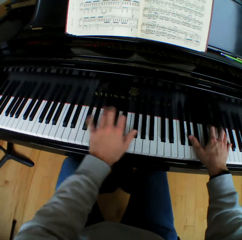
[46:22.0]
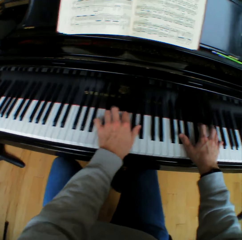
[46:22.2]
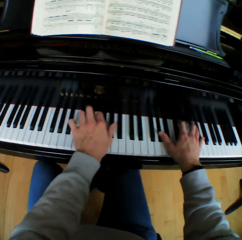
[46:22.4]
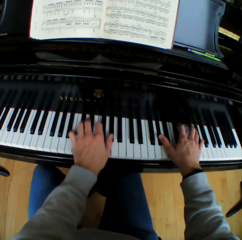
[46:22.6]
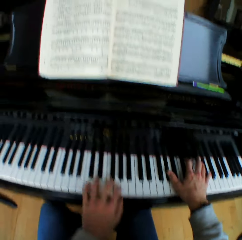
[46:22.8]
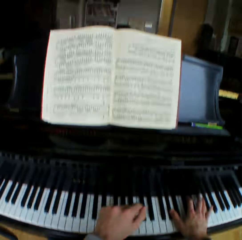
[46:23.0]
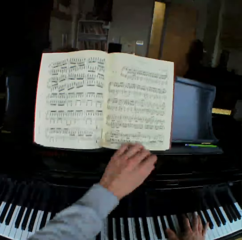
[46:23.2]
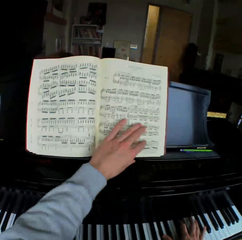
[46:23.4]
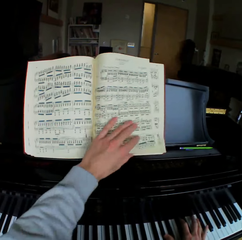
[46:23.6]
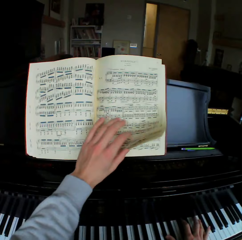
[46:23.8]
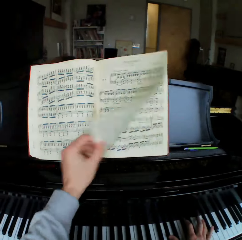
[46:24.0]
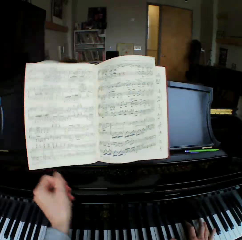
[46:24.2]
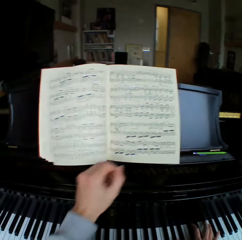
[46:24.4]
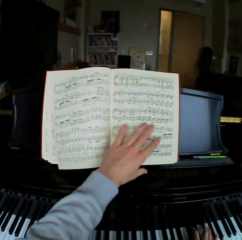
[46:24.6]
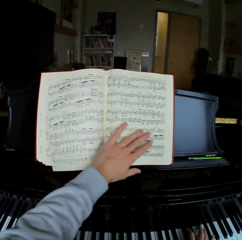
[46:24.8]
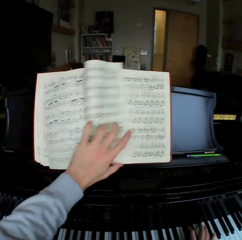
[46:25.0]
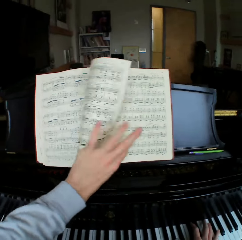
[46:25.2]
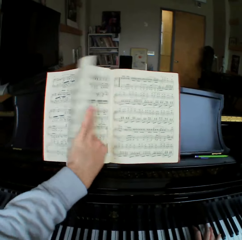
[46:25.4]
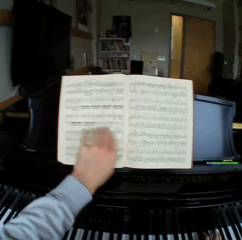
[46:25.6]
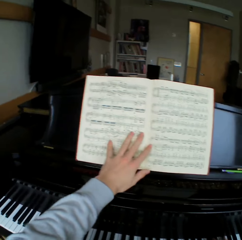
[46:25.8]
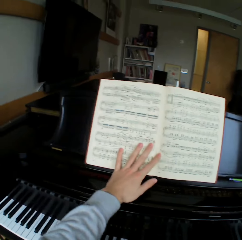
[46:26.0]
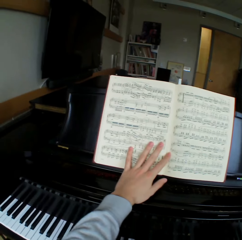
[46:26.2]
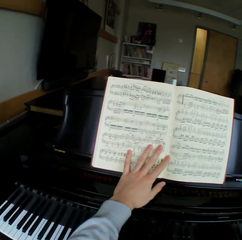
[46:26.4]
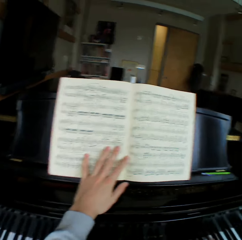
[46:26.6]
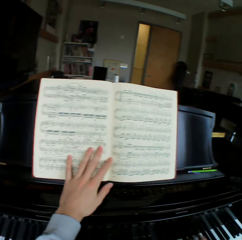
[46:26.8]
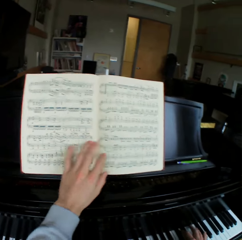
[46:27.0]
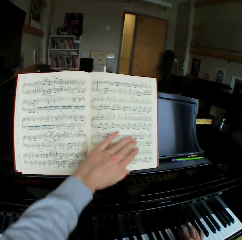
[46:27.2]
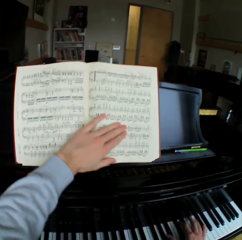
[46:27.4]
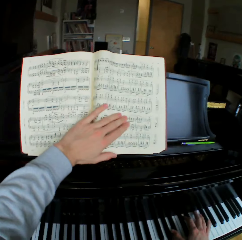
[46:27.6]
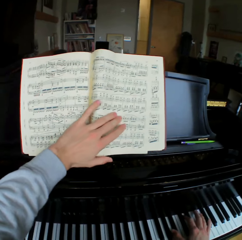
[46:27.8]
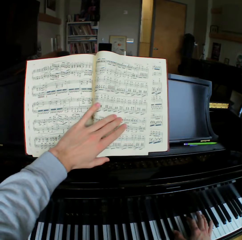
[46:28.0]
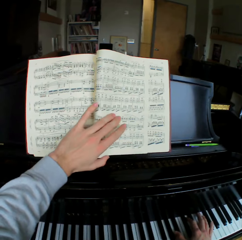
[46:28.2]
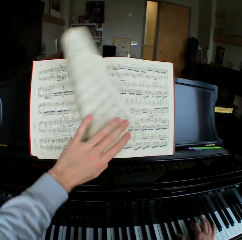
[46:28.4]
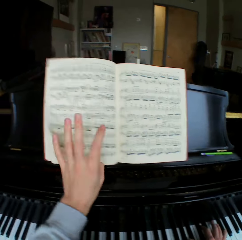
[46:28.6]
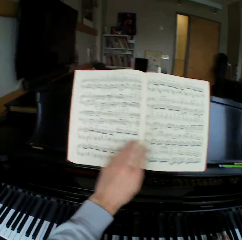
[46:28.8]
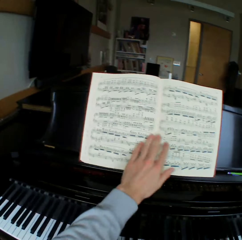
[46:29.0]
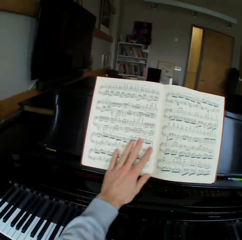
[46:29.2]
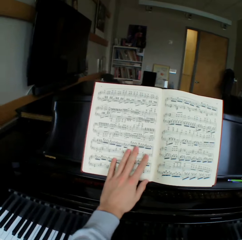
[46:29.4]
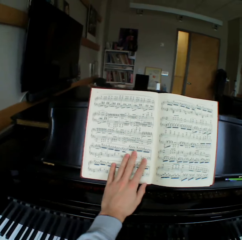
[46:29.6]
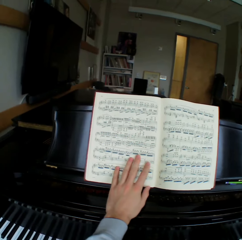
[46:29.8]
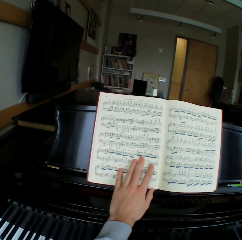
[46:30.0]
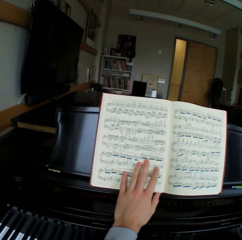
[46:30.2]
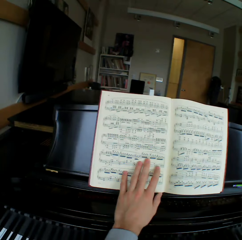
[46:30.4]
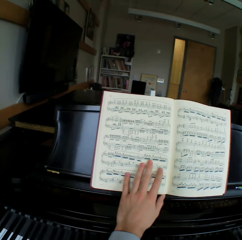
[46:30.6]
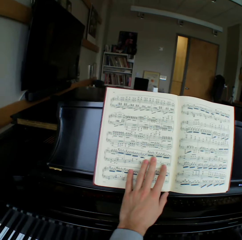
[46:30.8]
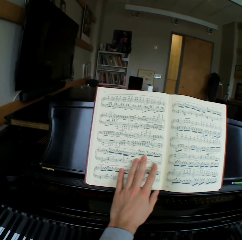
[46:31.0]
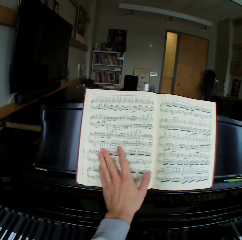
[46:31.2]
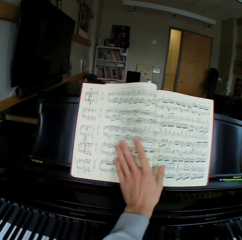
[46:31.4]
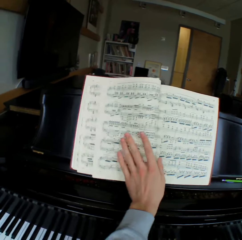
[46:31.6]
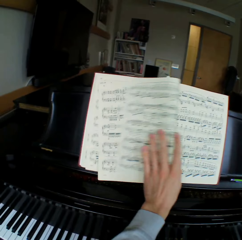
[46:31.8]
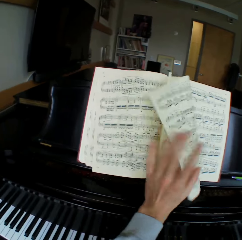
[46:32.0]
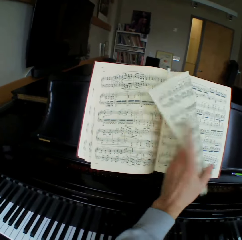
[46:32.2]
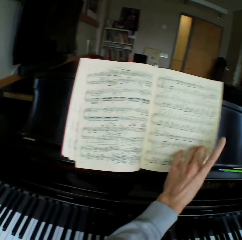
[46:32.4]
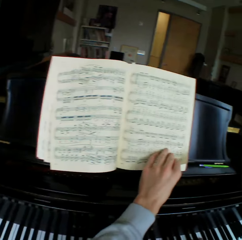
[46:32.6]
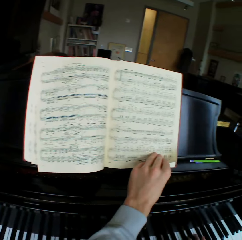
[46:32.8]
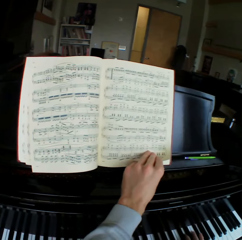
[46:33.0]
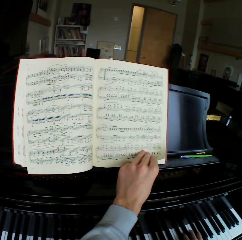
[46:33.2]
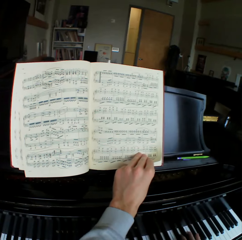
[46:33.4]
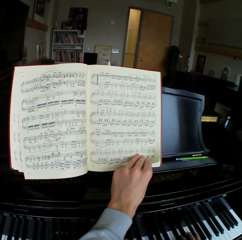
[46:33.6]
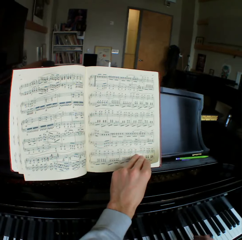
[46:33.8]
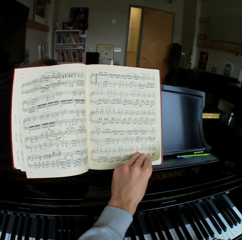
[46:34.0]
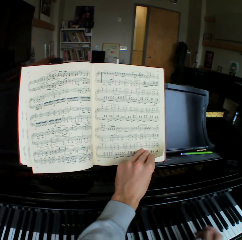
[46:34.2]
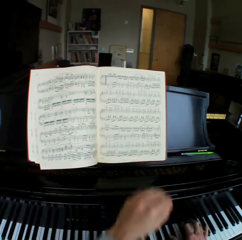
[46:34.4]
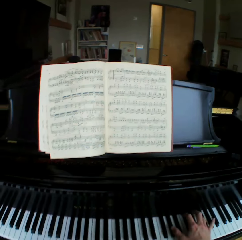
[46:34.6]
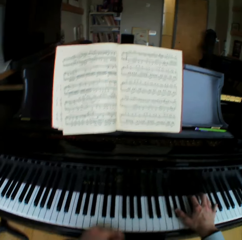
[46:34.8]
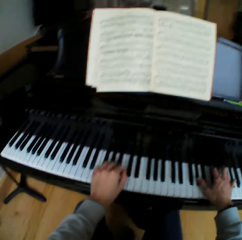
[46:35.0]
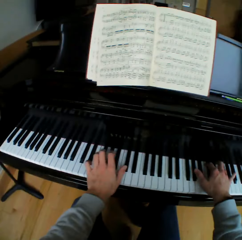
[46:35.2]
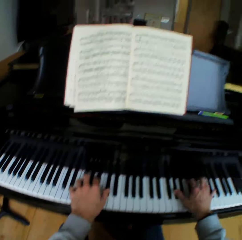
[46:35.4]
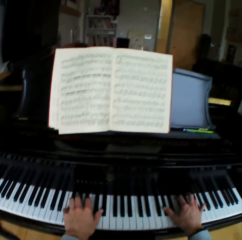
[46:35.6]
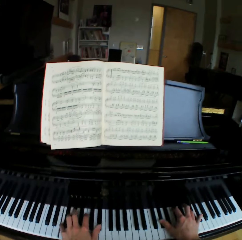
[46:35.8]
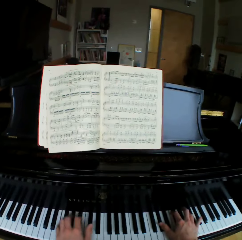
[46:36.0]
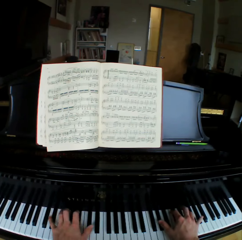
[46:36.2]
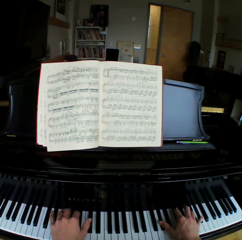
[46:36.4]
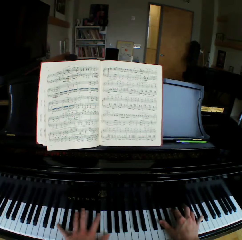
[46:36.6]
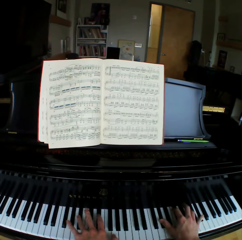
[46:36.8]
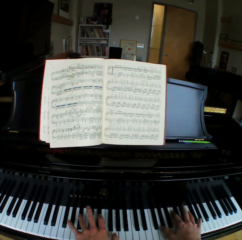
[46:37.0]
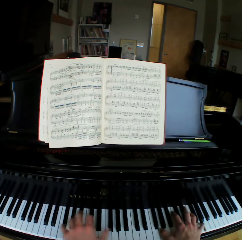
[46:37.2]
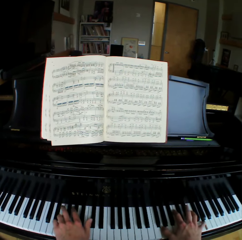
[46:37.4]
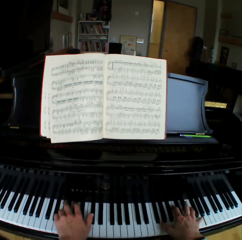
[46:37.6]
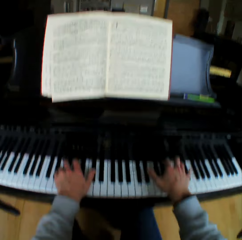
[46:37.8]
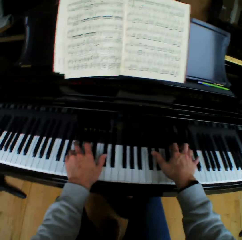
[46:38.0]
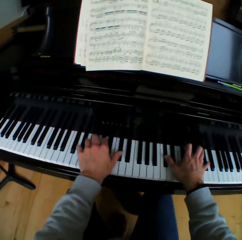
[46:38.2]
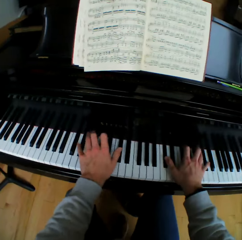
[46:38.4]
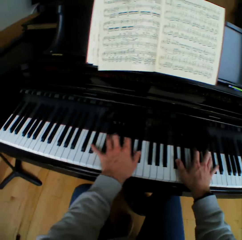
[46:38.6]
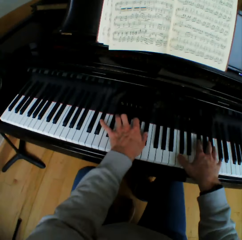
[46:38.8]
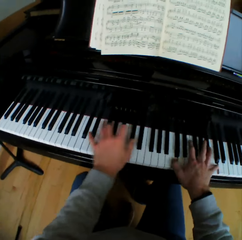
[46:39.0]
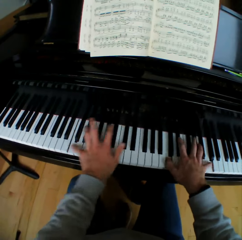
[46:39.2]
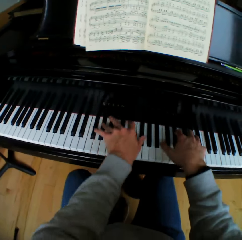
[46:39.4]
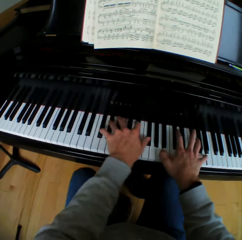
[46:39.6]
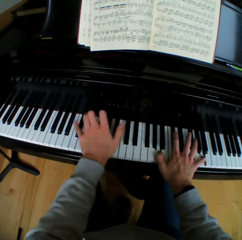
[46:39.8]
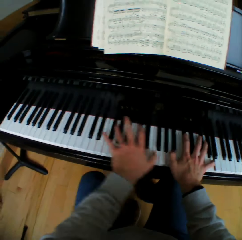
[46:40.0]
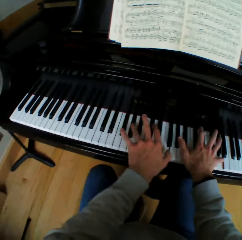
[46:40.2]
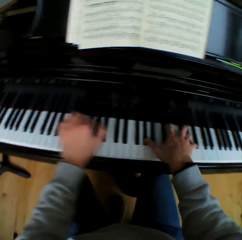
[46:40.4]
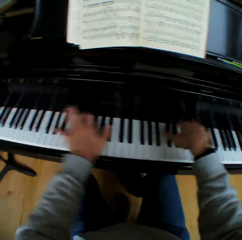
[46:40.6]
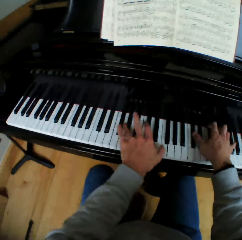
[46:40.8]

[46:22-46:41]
The camera wearer flips a page of a music note book or hymn book to the left with his left hand. He flips another page of the music note book to the left with his left hand. He holds the book with his left hand. He flips a page of the music note book to the left with his left hand. He holds the book with his left hand. He plays the piano with his right hand. He flips the previous page of the music note book to the right with his left hand. He holds the page in the hymn book with his left hand. He releases the page. He plays the piano with both hands.

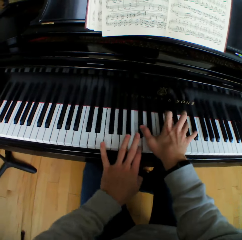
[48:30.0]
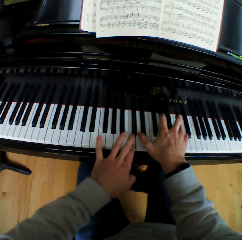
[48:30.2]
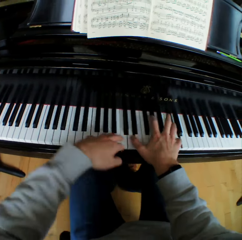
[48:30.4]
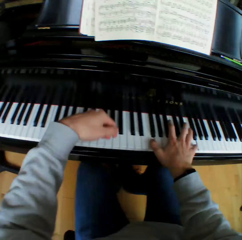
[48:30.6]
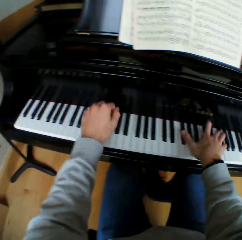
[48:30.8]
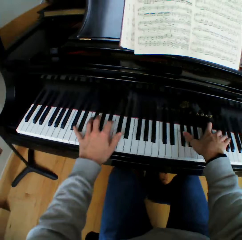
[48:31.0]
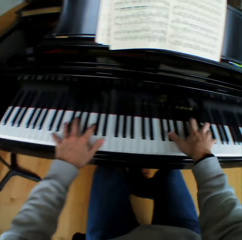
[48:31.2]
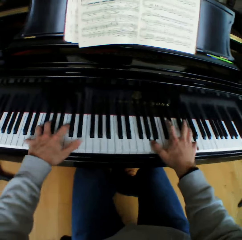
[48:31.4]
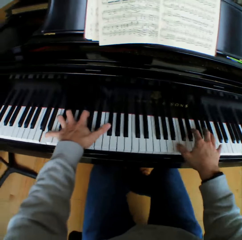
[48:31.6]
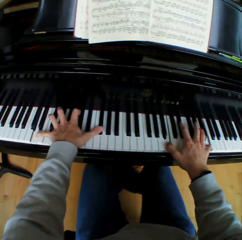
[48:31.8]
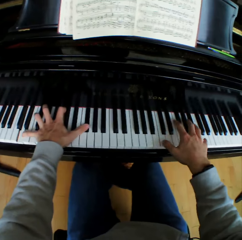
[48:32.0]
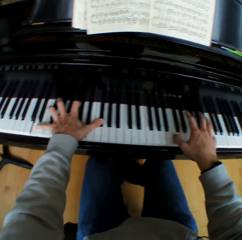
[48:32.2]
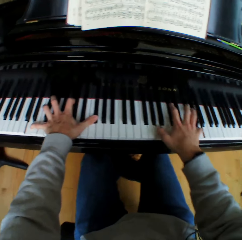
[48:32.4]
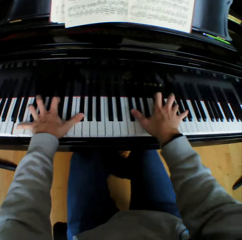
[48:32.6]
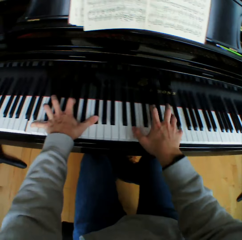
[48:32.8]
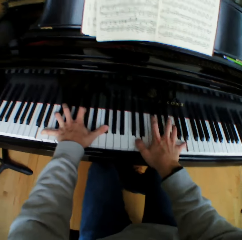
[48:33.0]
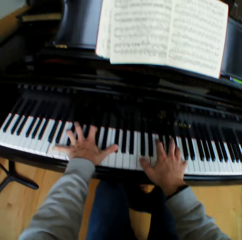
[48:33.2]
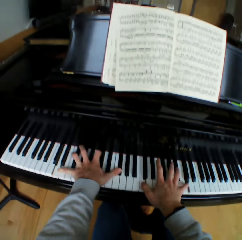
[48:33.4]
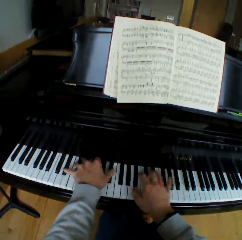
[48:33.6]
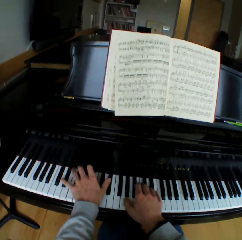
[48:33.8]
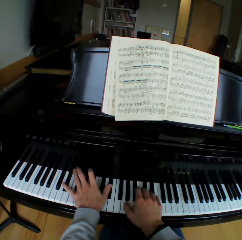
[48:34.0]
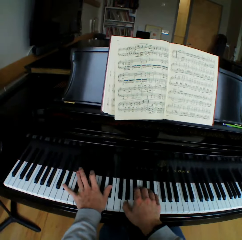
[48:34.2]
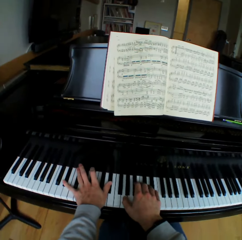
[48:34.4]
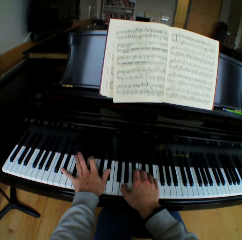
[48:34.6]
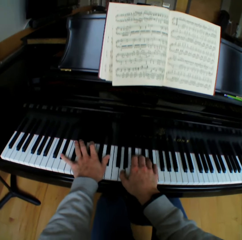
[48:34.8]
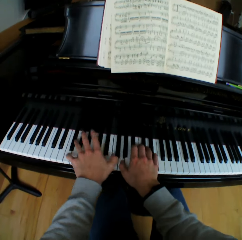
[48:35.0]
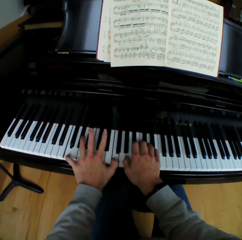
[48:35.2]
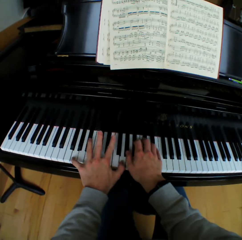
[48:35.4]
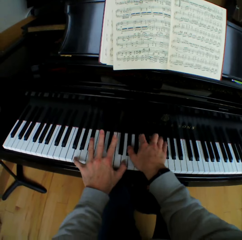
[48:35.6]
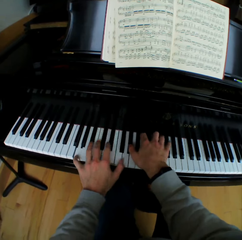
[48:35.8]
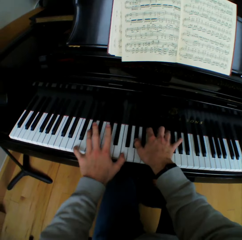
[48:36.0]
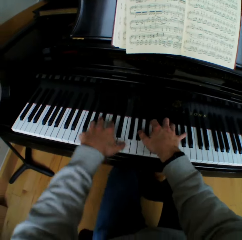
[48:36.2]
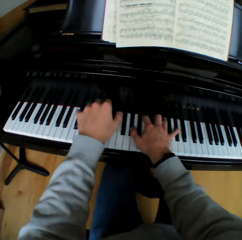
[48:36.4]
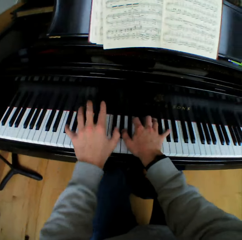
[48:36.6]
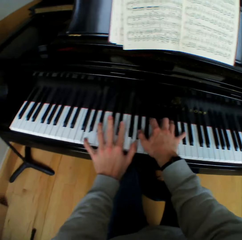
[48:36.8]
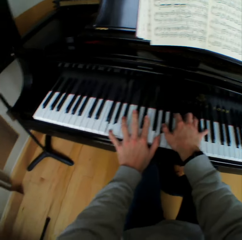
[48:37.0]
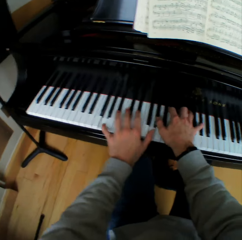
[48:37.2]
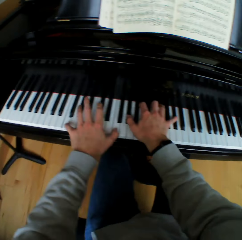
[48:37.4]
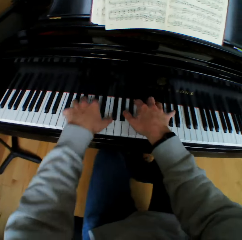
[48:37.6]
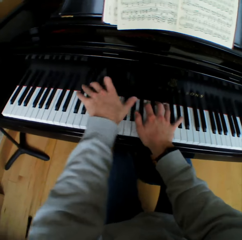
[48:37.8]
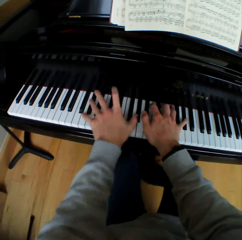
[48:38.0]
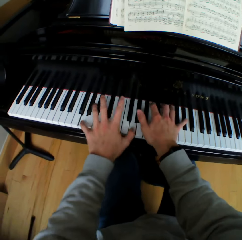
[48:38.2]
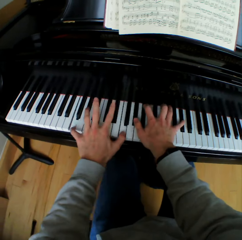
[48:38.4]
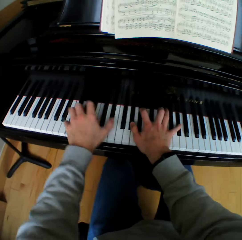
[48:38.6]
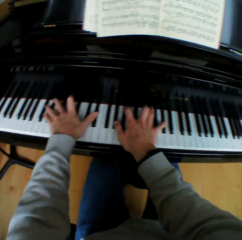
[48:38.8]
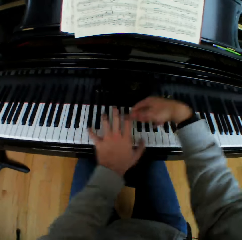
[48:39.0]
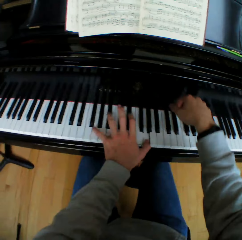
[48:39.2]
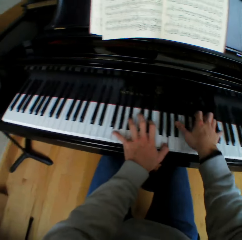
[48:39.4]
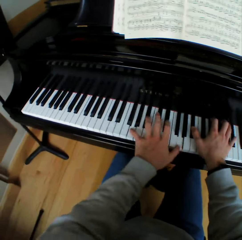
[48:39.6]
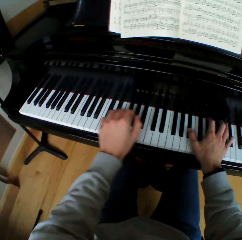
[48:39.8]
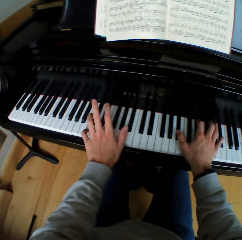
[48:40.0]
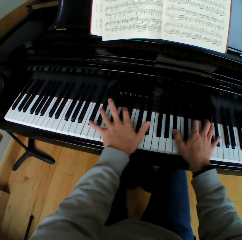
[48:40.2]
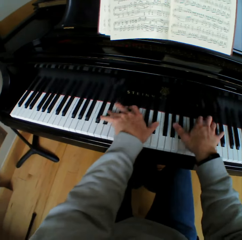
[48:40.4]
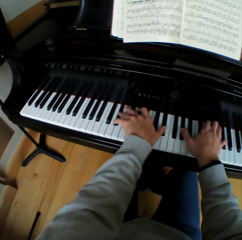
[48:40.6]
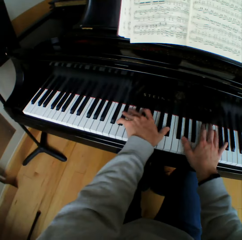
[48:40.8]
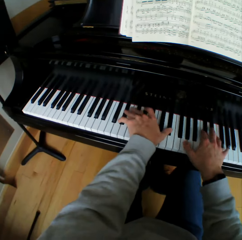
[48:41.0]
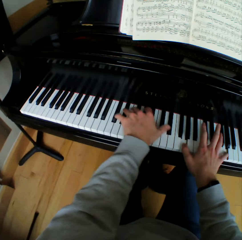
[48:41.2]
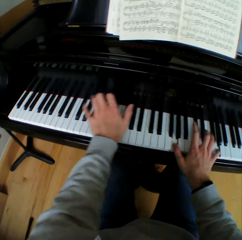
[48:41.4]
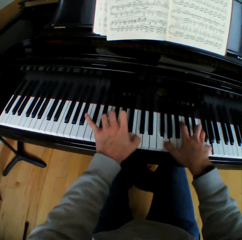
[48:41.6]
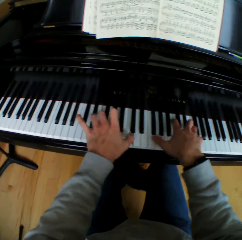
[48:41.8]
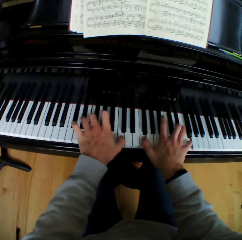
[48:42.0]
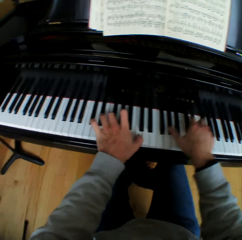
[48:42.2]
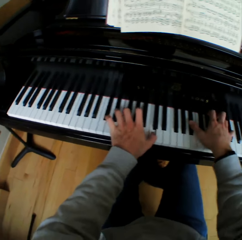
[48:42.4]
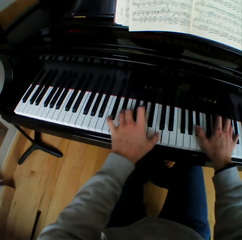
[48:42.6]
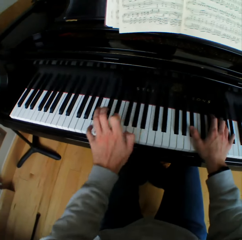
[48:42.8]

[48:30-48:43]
The camera wearer holds the piano keys with his left hand. He plays the piano with both hands.
